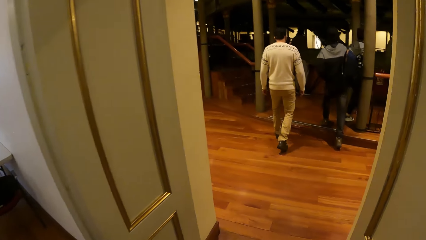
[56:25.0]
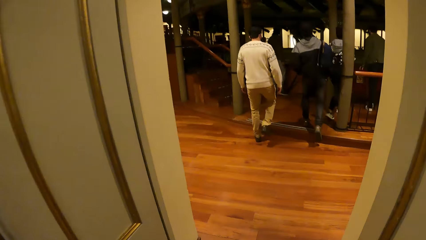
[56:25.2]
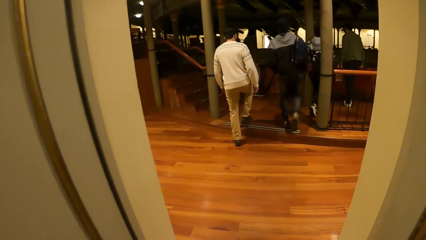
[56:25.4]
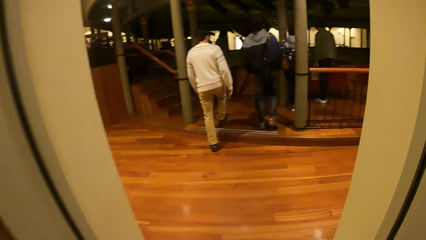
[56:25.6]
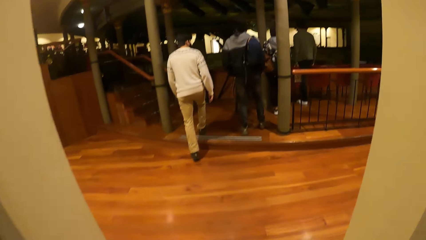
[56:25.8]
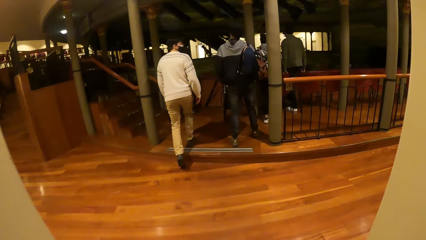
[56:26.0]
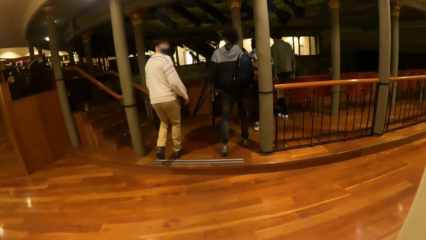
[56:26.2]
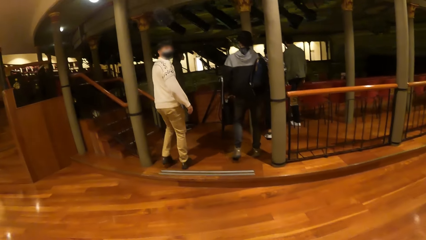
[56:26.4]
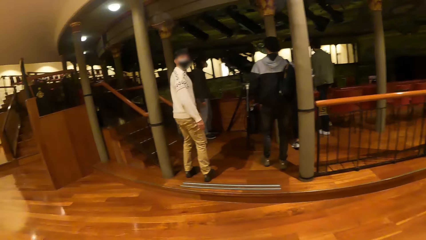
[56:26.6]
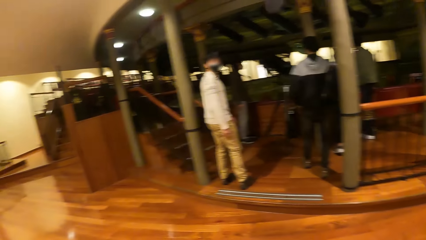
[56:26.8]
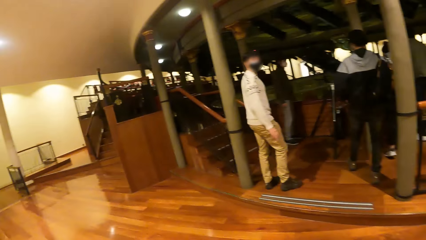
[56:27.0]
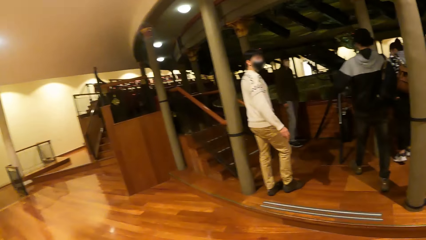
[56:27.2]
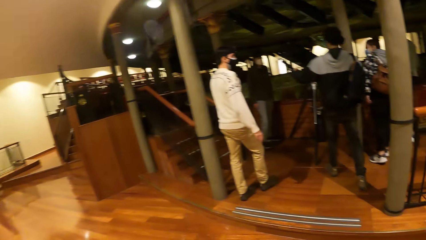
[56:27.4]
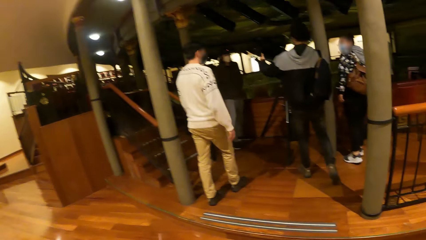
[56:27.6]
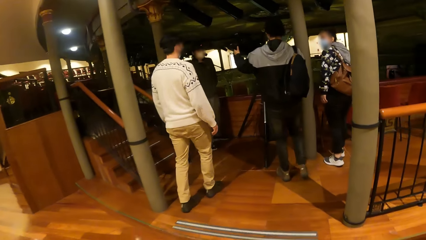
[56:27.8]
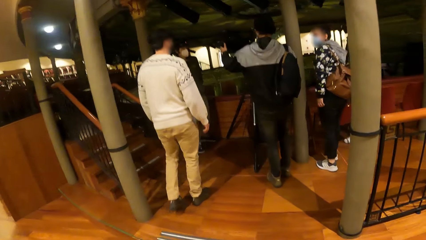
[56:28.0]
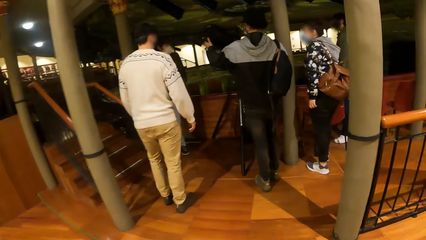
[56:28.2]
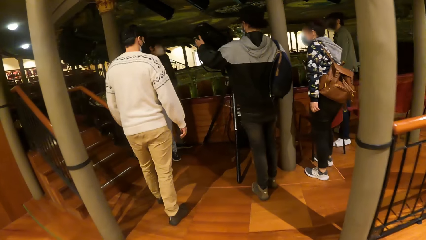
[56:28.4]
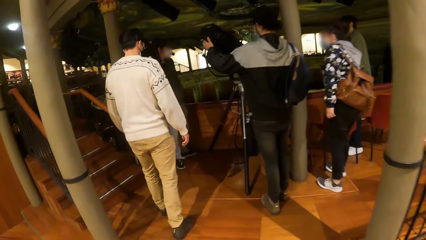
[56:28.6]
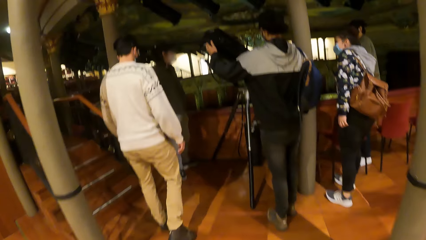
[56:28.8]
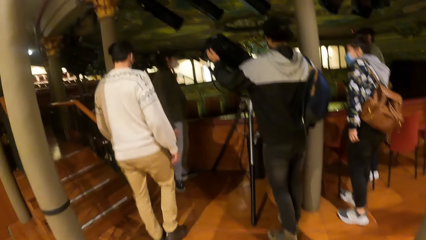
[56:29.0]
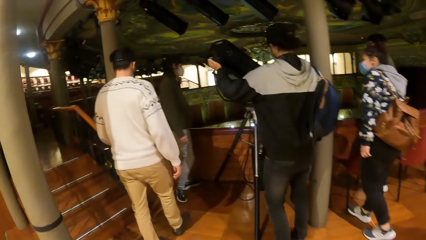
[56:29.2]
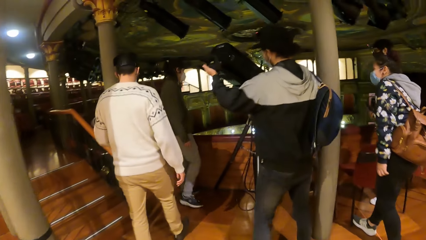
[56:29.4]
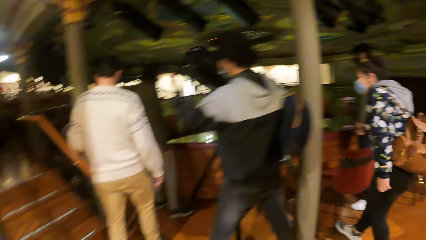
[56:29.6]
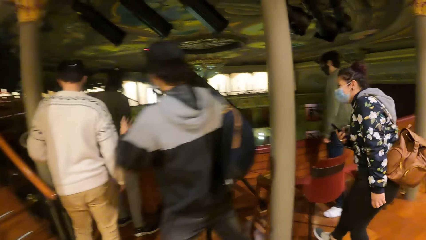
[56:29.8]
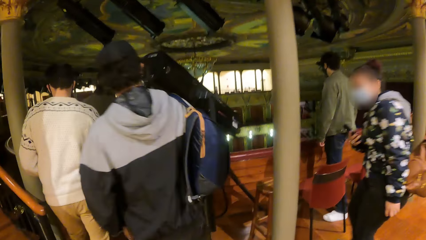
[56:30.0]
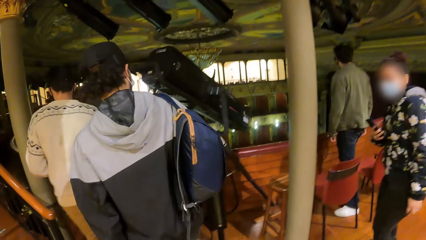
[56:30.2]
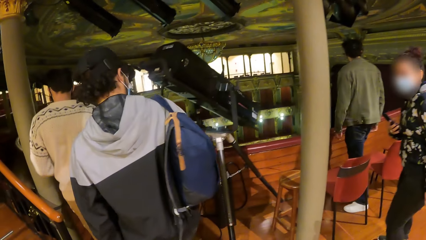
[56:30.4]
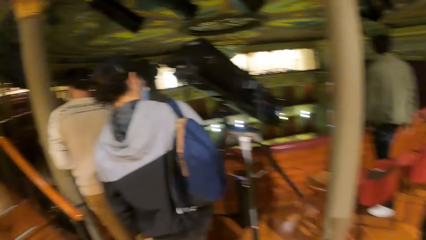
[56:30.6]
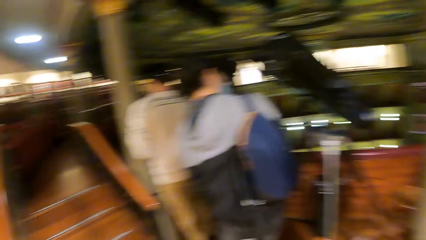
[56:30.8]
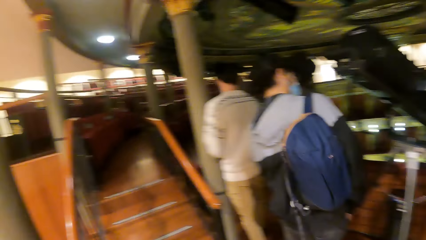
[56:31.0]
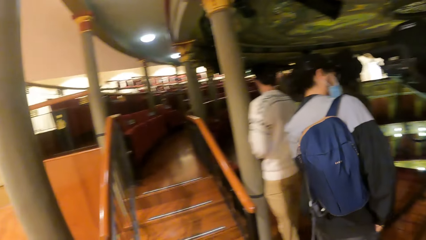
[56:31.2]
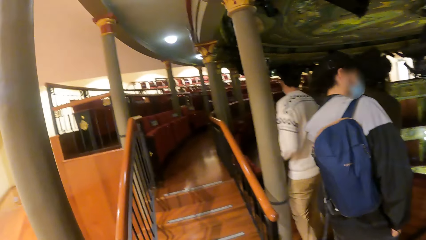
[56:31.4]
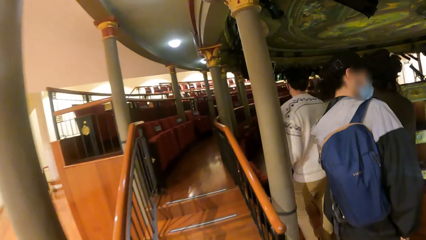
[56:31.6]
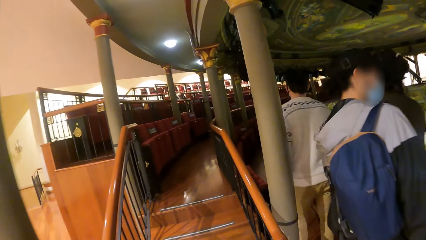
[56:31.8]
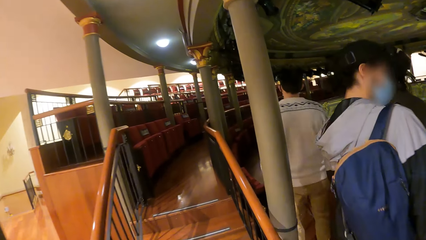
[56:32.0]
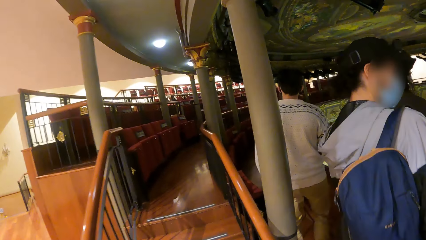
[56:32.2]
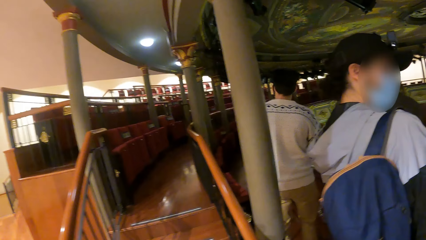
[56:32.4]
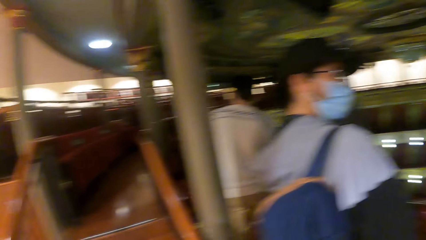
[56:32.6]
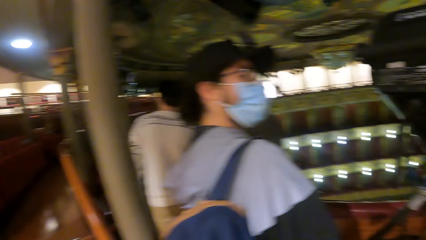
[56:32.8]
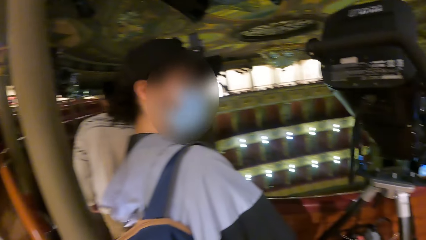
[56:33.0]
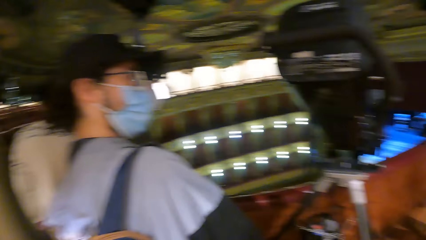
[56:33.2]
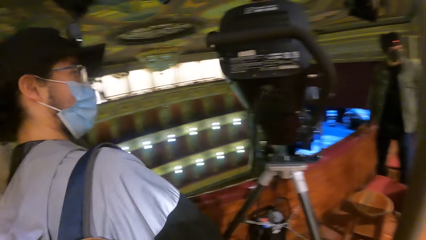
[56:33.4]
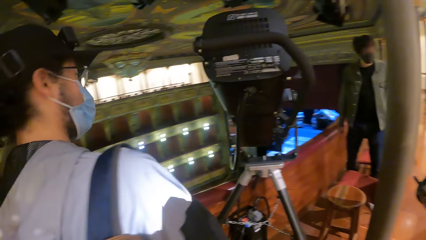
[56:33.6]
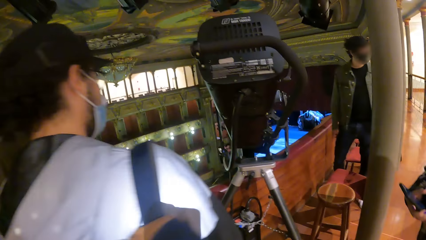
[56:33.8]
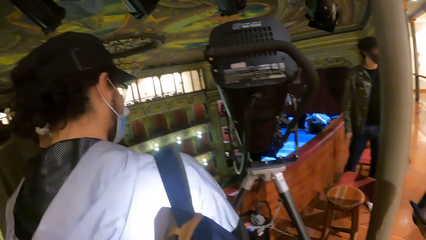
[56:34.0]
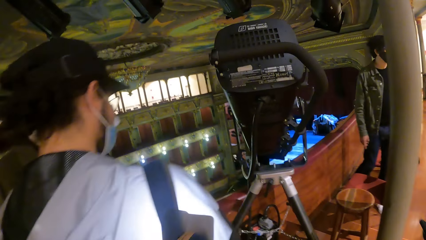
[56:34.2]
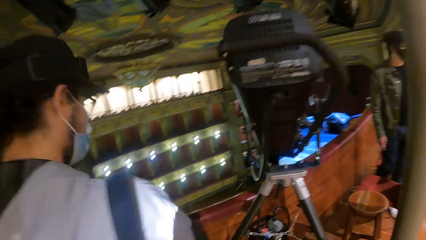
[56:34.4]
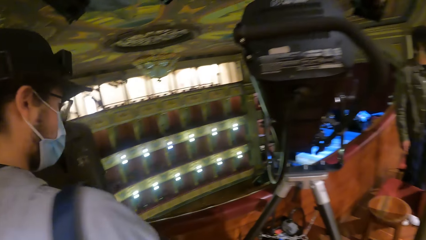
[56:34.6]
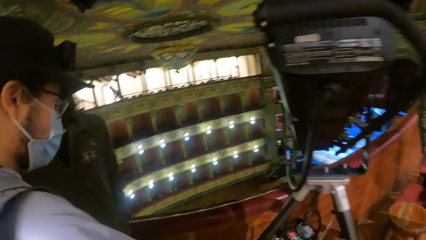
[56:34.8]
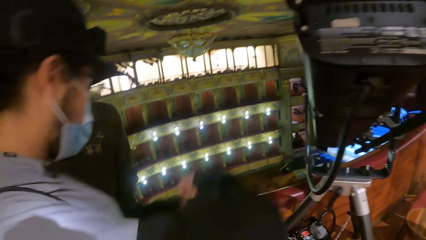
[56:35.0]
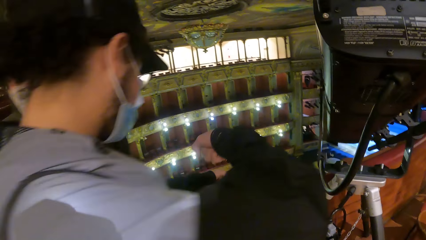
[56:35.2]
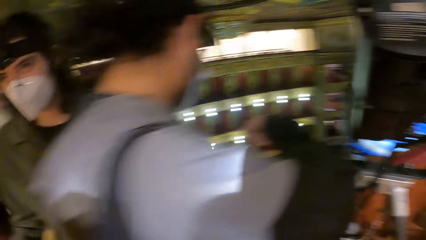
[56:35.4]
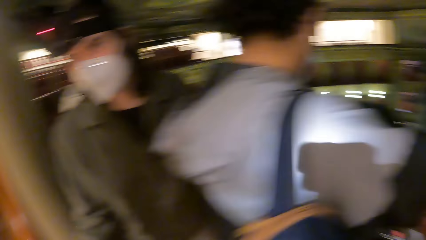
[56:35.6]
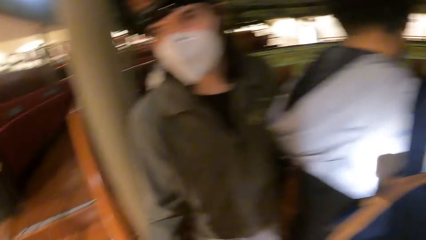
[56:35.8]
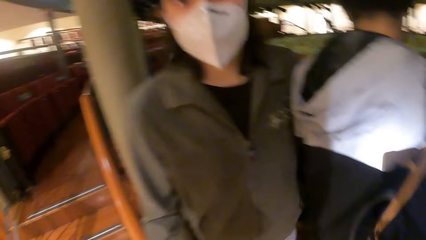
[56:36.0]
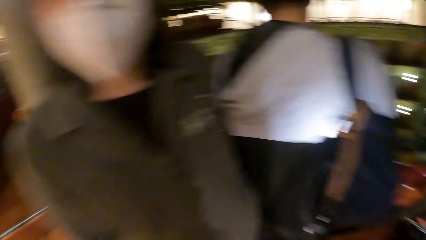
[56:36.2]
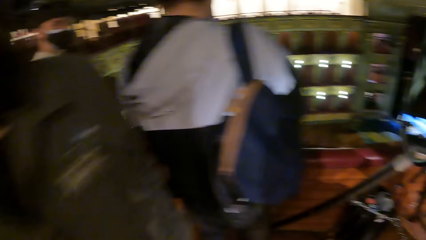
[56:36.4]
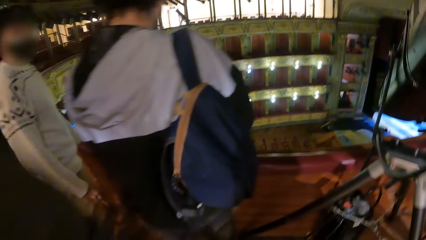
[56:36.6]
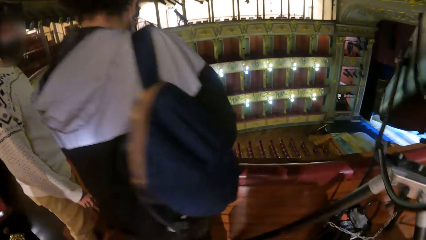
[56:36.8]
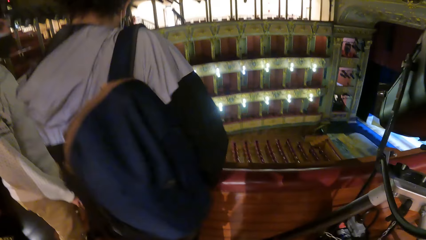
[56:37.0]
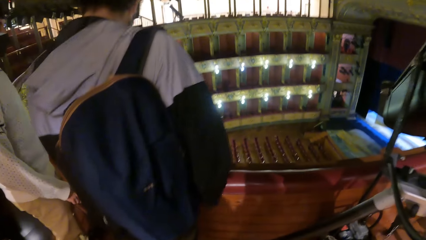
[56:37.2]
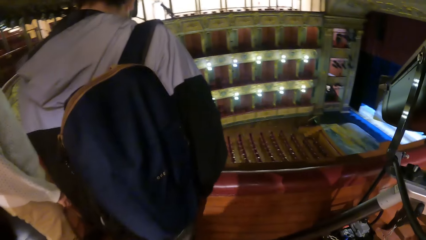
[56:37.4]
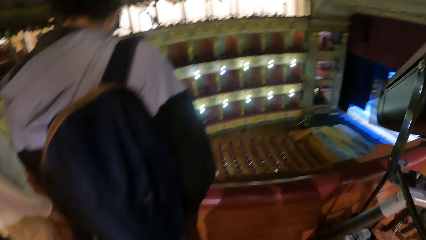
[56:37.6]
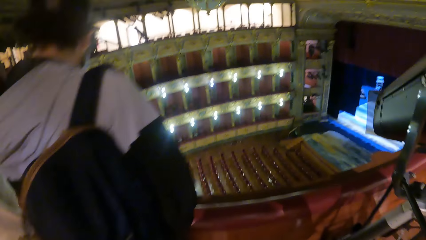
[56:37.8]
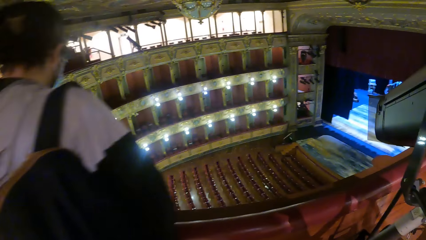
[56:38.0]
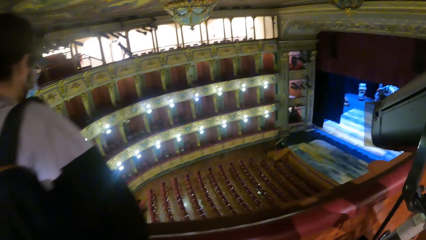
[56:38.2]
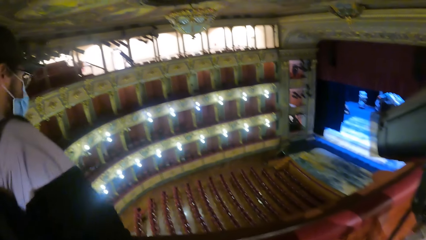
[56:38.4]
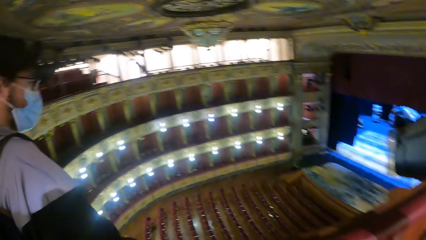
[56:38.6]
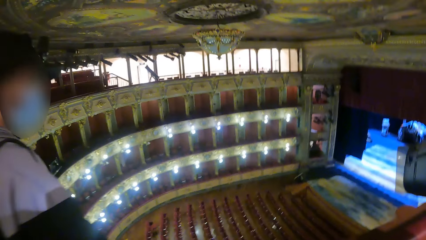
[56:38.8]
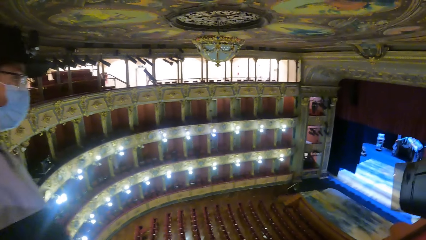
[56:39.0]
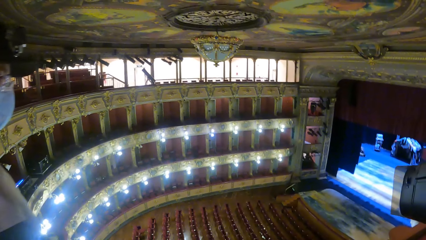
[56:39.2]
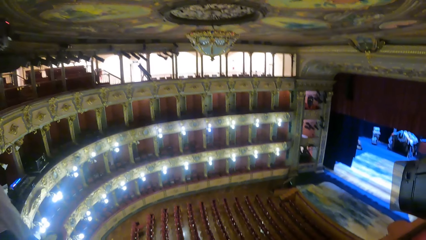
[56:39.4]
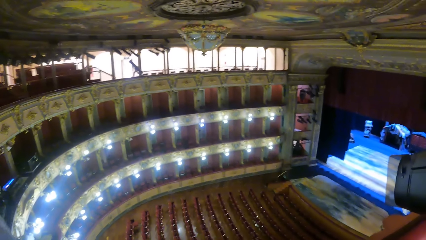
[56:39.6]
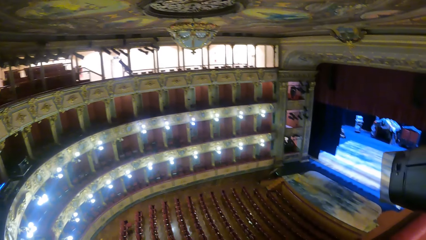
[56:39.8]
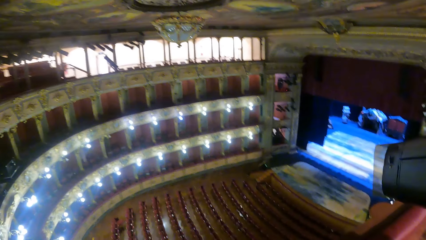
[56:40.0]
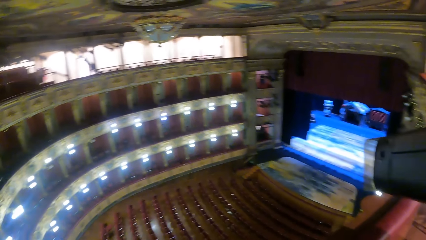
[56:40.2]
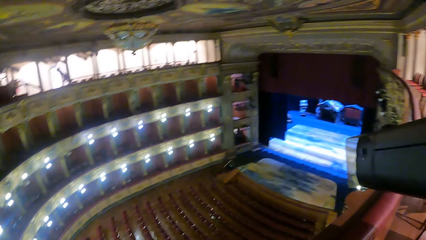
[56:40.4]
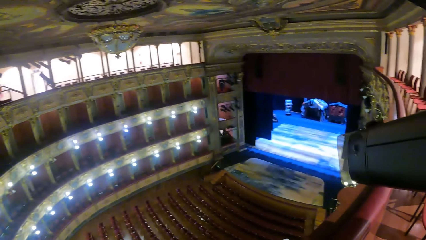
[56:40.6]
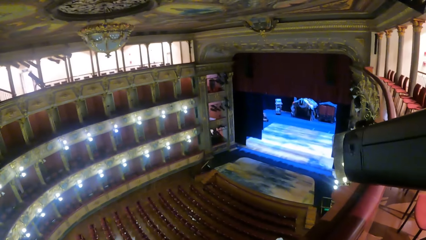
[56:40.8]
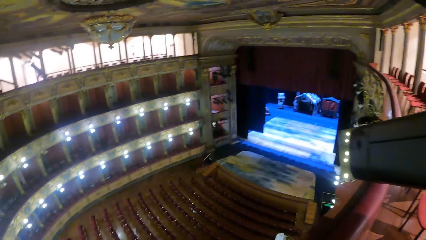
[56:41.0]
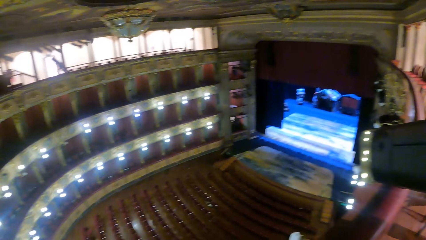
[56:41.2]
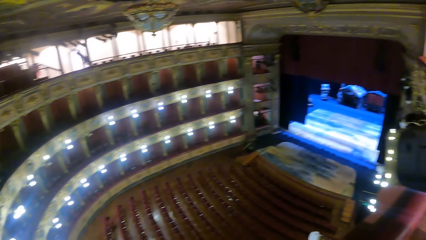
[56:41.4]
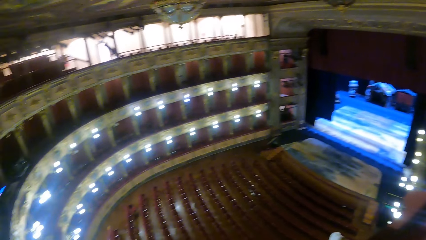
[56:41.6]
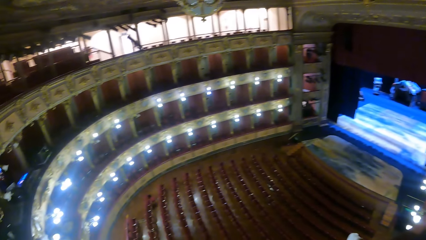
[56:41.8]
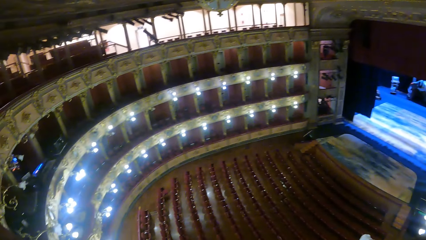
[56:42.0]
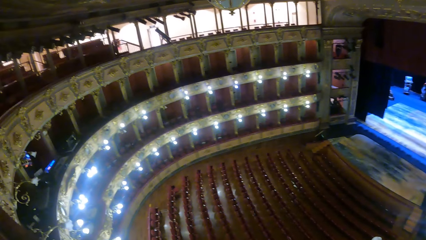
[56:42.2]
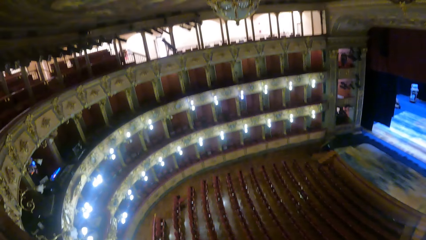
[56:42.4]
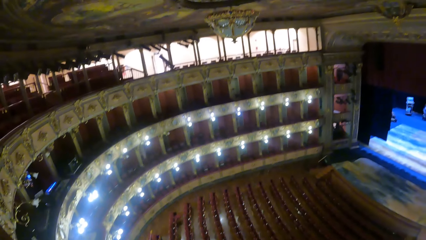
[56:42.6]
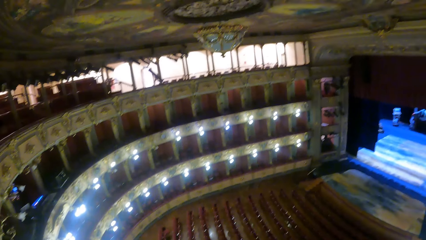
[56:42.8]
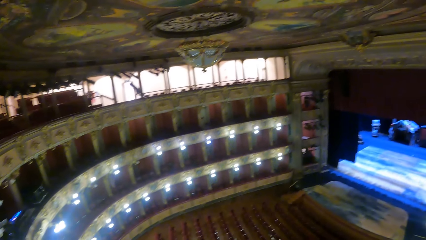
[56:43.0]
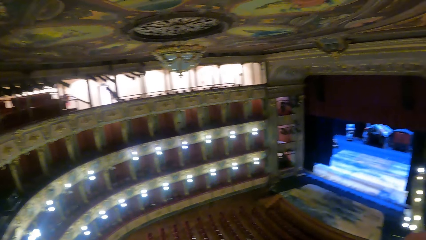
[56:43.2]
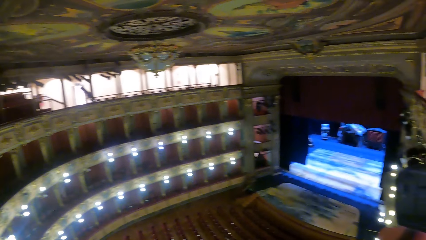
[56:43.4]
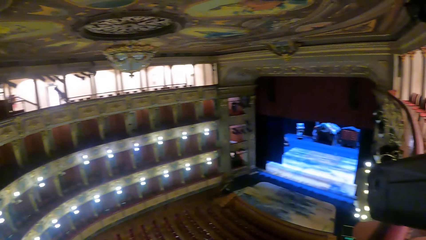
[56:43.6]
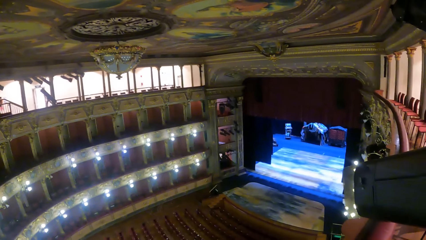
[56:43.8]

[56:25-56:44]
A man touches a light with his left hand. A woman looks around. Another man walks towards the camera wearer. The camera wearer walks a little. They walk around. The first man walks a little. The camera wearer looks around.
